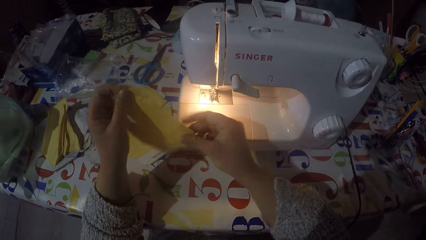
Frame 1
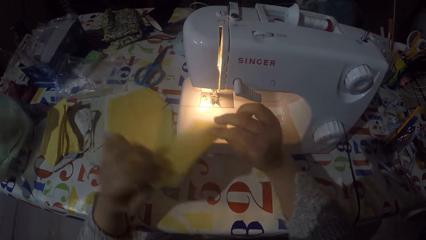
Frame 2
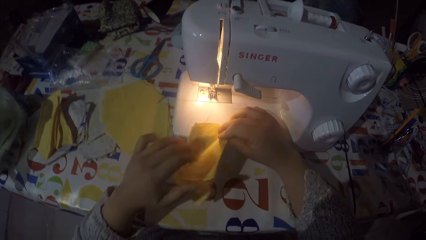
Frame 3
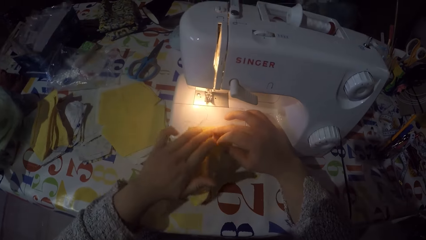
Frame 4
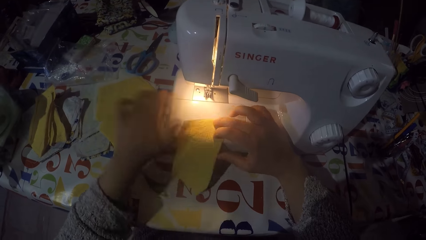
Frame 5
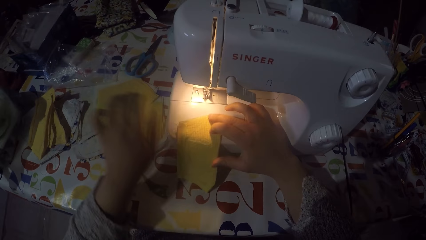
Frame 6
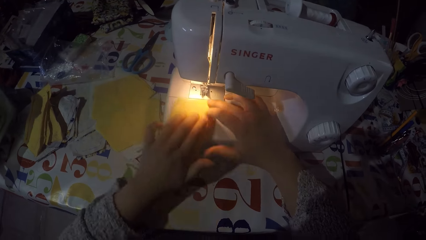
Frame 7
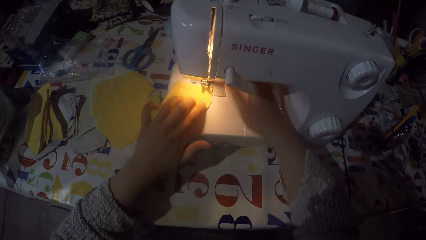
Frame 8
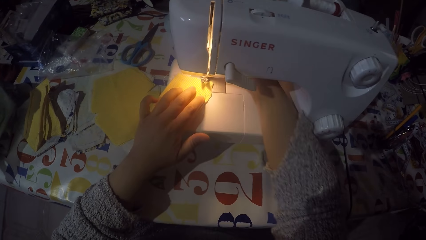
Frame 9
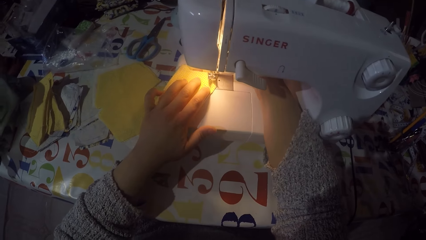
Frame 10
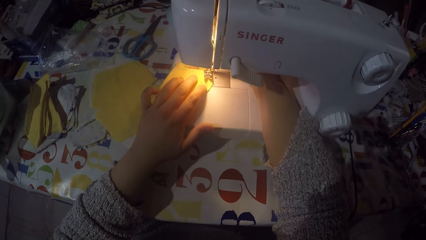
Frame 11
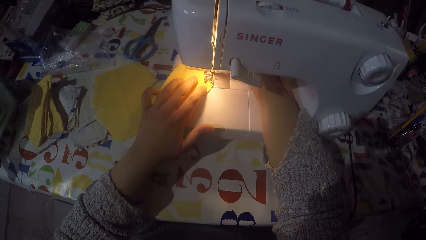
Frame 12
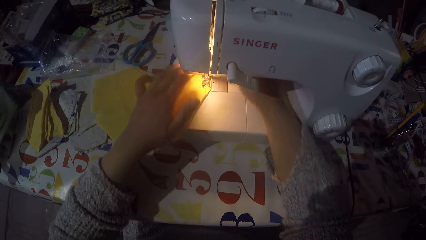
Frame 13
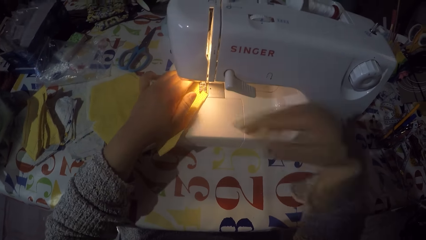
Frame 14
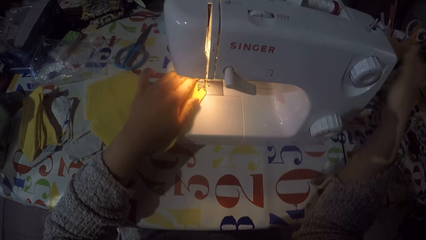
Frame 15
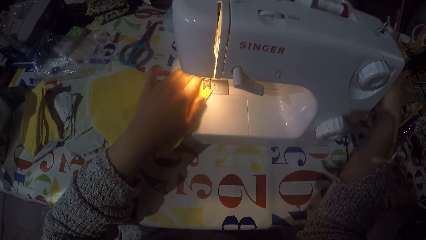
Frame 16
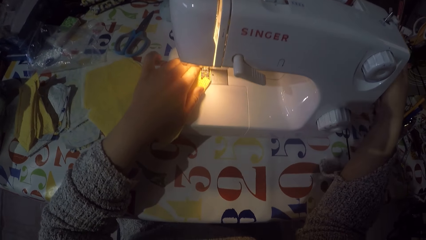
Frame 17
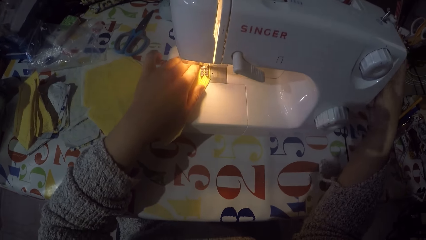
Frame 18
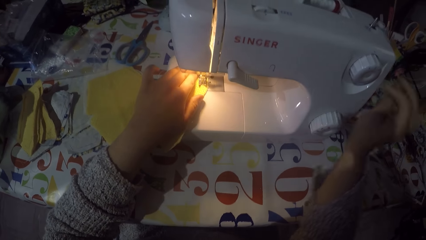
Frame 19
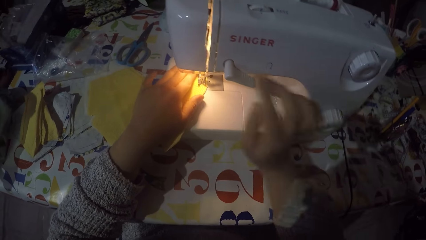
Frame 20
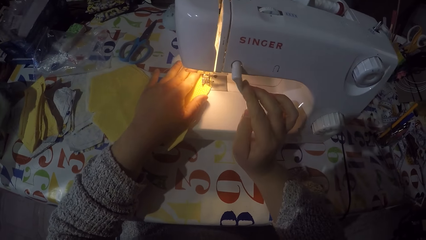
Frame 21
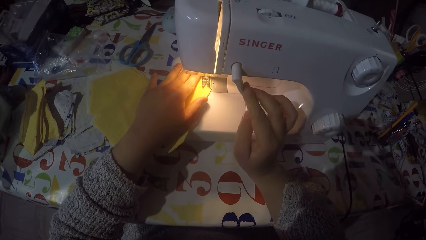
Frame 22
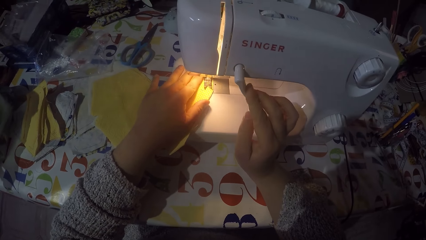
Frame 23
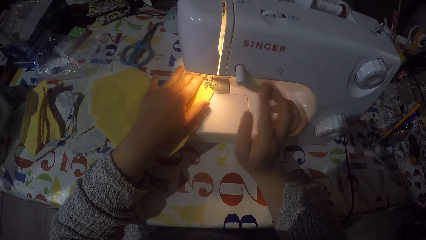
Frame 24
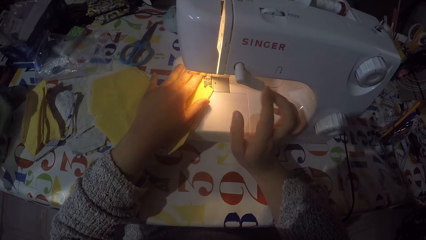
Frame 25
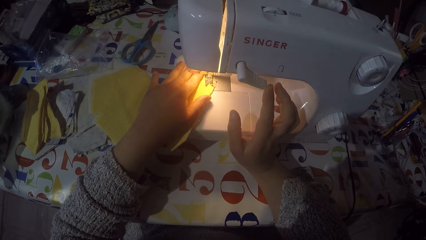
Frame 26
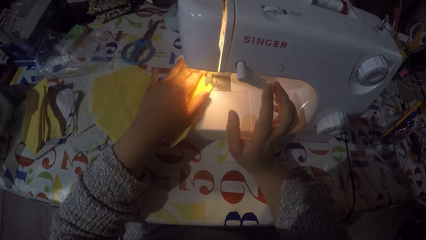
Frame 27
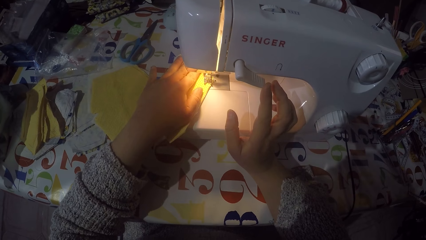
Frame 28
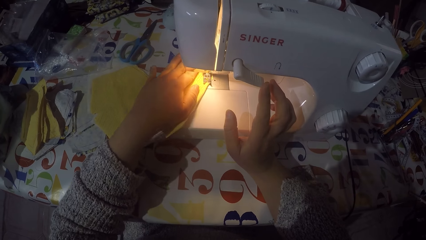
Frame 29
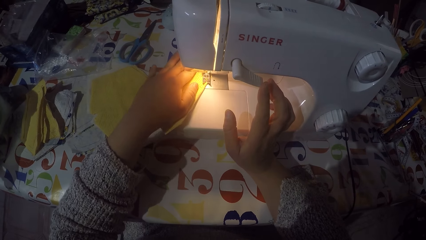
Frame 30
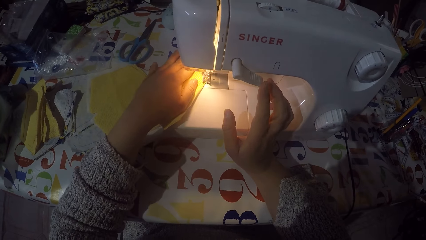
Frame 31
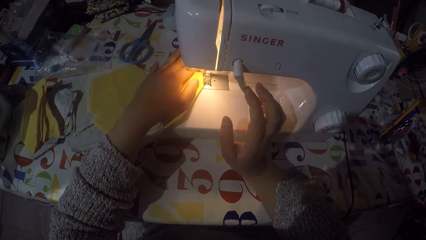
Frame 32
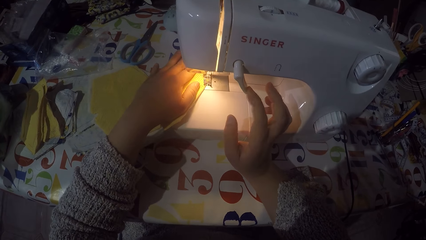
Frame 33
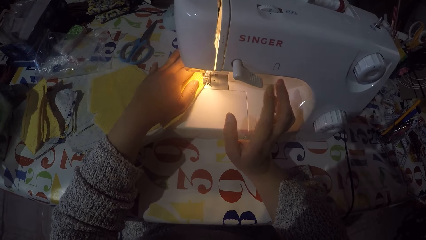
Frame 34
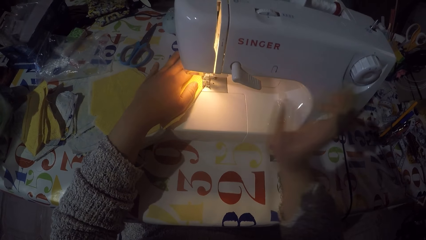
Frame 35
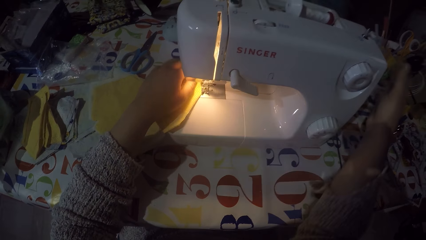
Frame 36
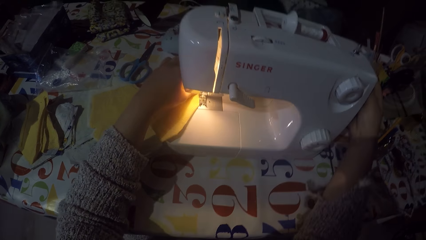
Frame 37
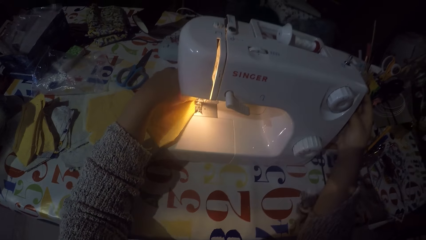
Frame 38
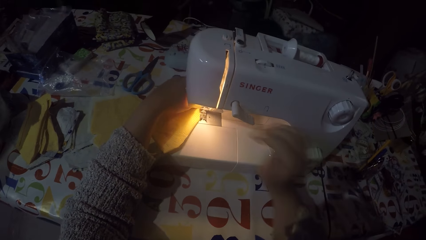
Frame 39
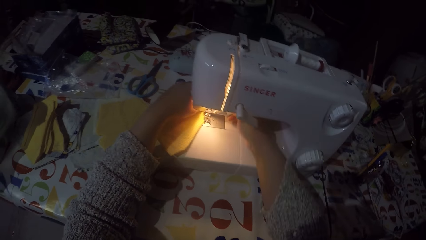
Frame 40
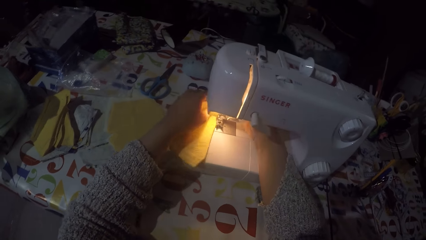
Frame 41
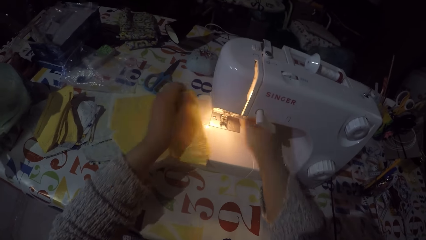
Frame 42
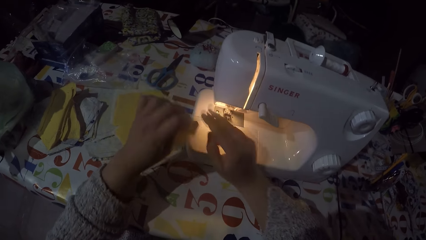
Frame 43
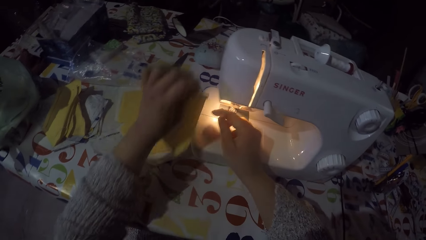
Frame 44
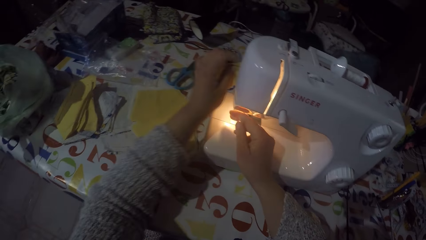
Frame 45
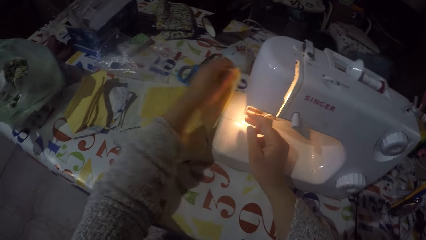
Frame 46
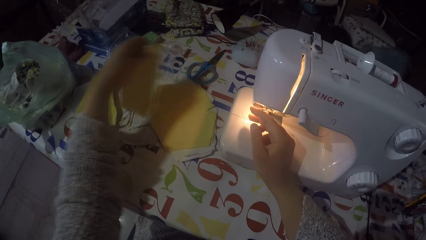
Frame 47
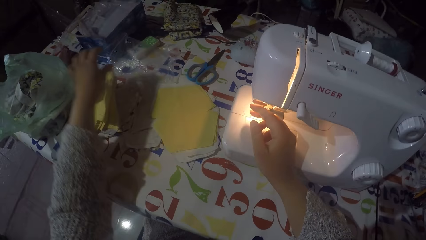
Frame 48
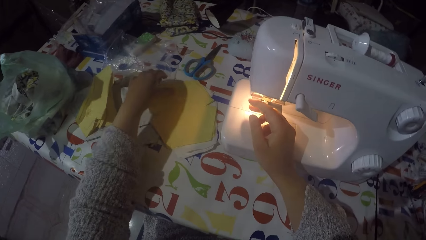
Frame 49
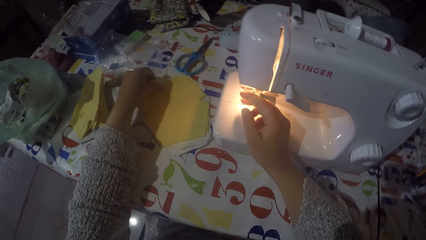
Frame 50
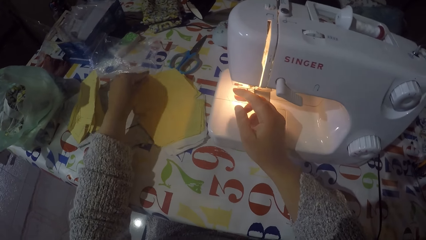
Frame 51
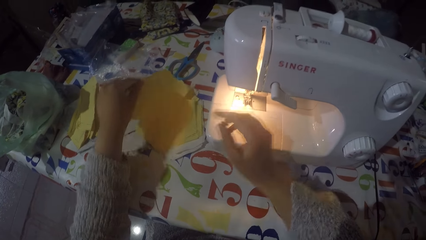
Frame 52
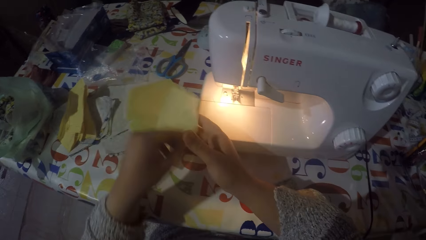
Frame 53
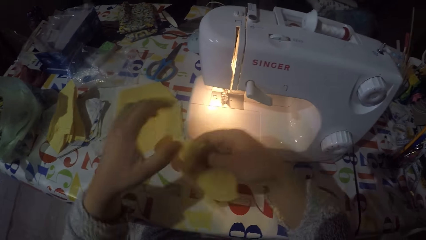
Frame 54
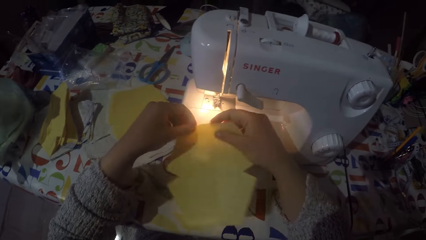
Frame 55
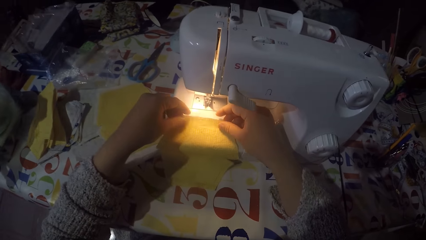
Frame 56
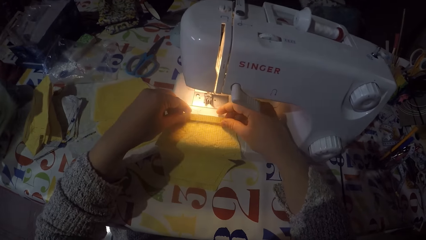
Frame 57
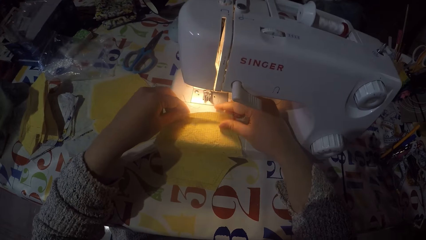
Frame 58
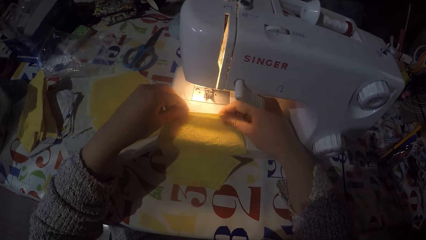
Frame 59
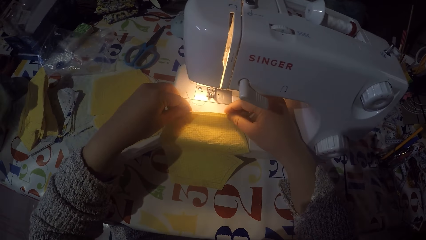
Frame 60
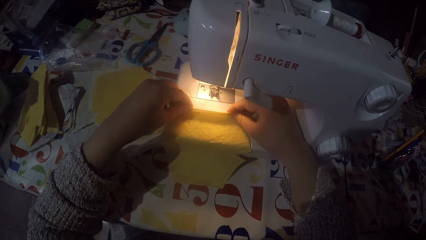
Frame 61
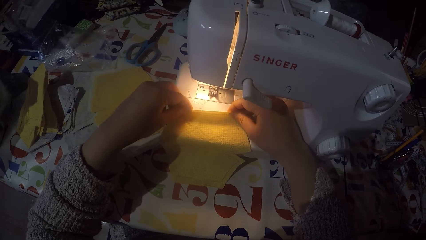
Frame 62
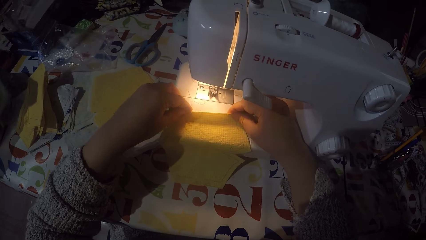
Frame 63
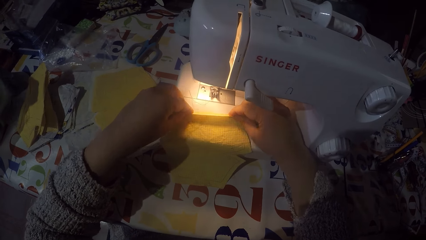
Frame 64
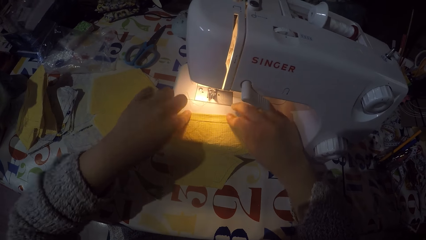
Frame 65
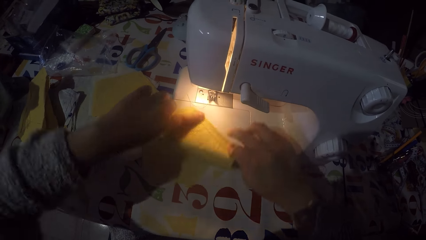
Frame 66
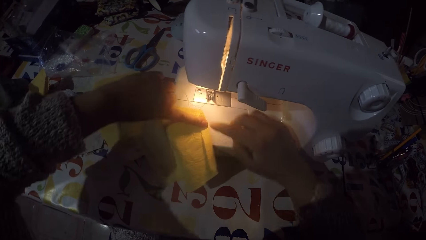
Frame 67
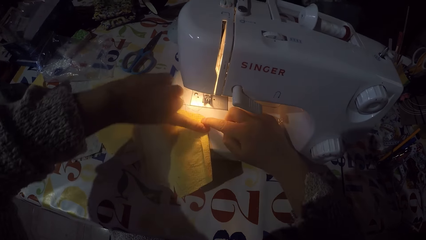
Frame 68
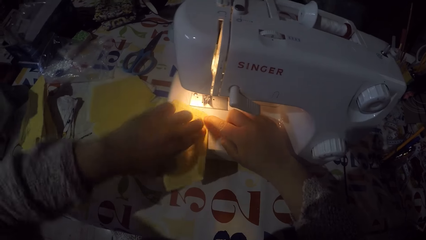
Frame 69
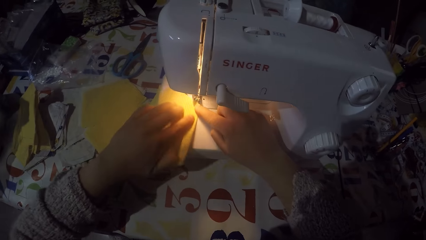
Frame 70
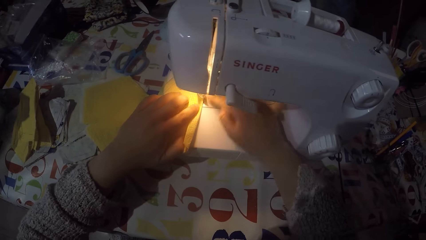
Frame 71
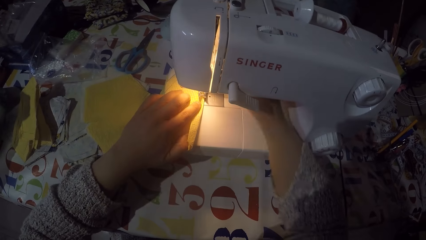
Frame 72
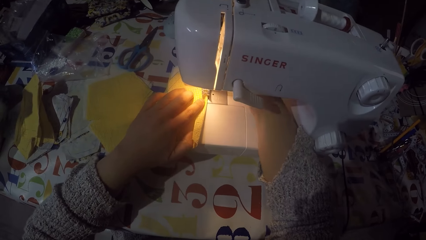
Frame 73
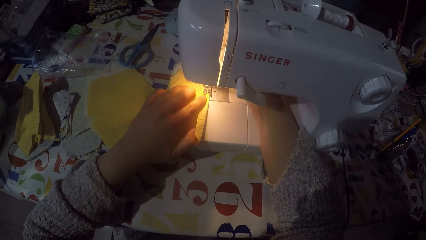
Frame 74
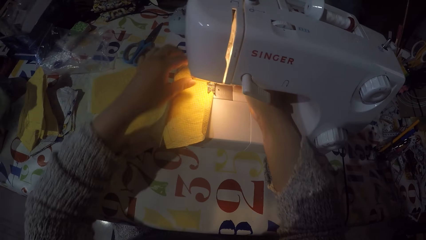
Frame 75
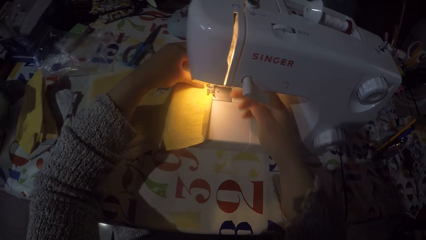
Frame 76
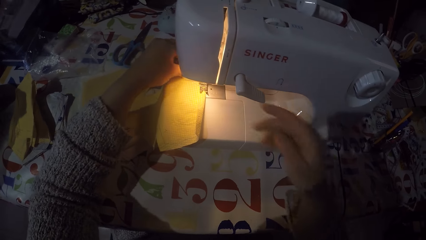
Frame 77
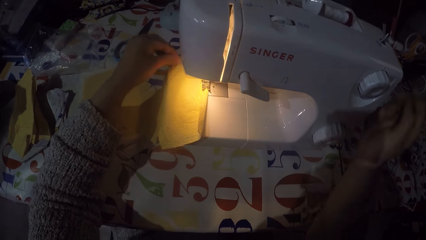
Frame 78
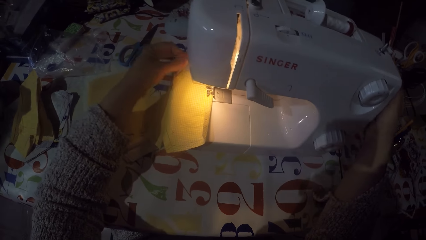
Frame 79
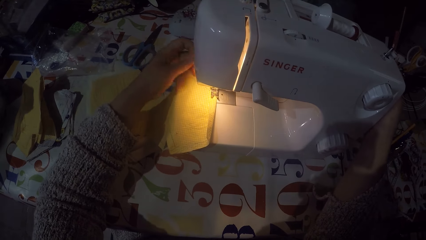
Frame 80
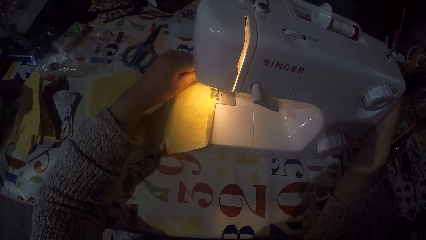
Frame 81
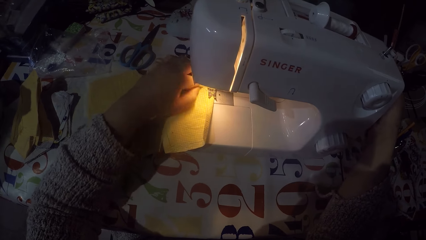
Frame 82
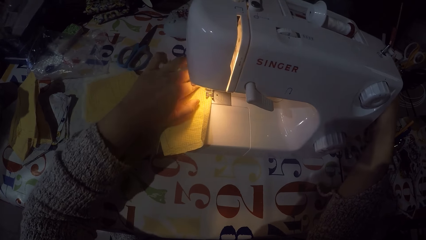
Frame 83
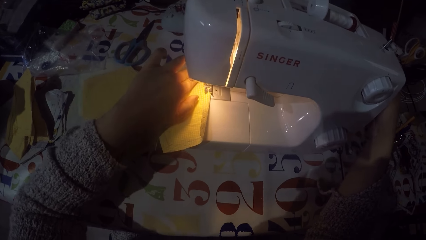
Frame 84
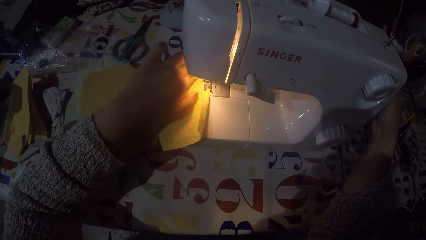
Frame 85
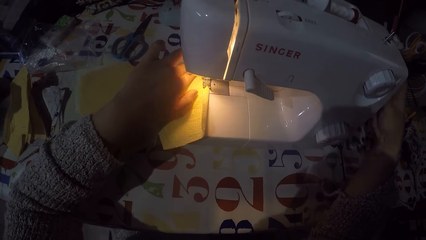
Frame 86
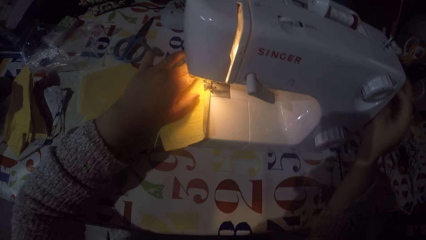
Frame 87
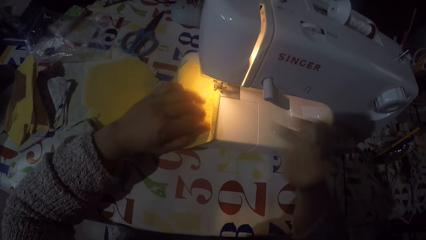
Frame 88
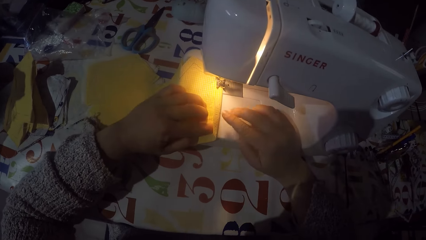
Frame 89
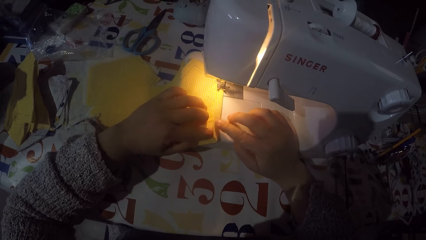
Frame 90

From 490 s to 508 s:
The camera wearer checks the piece of cloth. They put the piece of cloth on the sewing machine. They touch the hand wheel. They are sewing the piece of cloth with the machine. They touch the hand wheel. They remove the piece of cloth from the machine. They cut the sewing thread. They drop the piece of cloth with the rest on the table. They pick up another piece of cloth from the table. They put the piece of cloth on the sewing machine. They fold the piece of cloth. They turn the piece of cloth. They place the piece of cloth on the machine. They touch the hand wheel.
